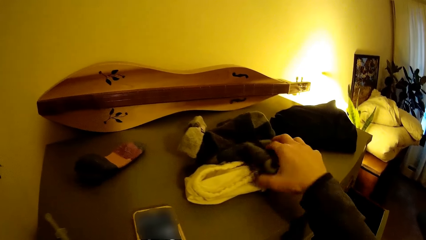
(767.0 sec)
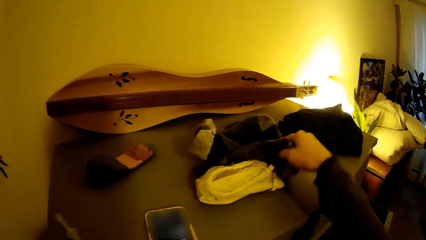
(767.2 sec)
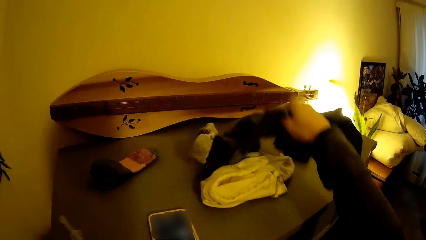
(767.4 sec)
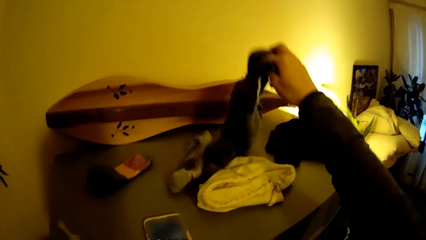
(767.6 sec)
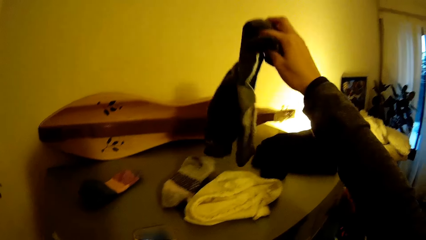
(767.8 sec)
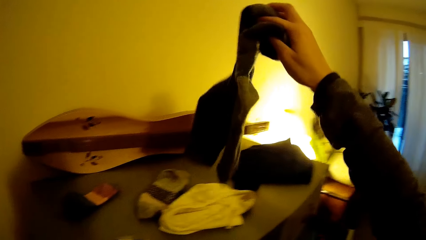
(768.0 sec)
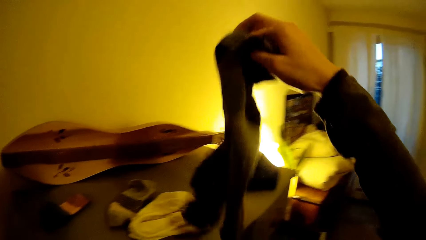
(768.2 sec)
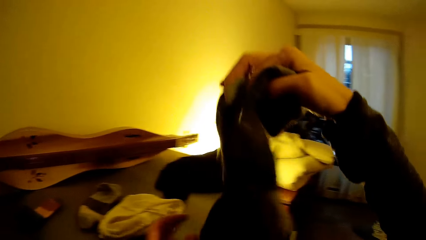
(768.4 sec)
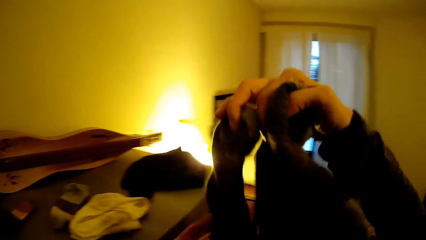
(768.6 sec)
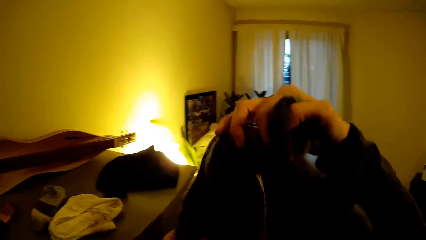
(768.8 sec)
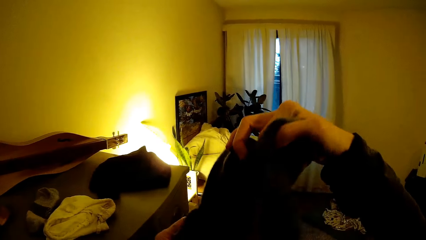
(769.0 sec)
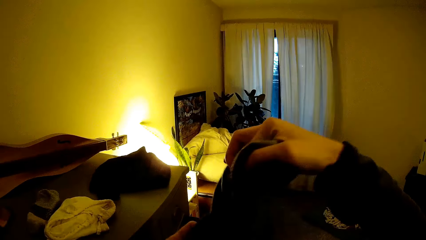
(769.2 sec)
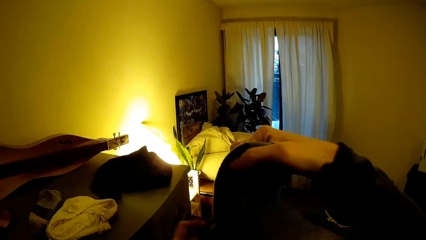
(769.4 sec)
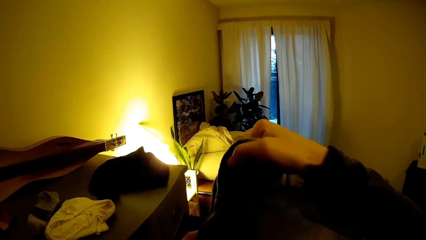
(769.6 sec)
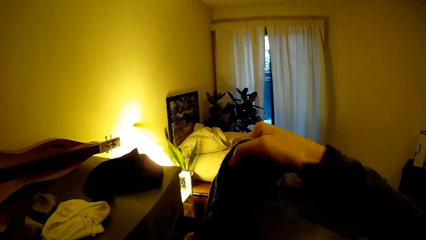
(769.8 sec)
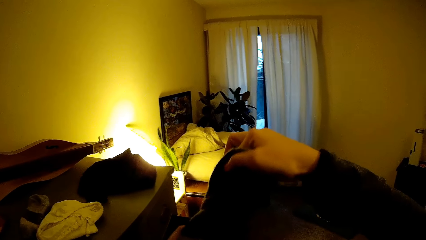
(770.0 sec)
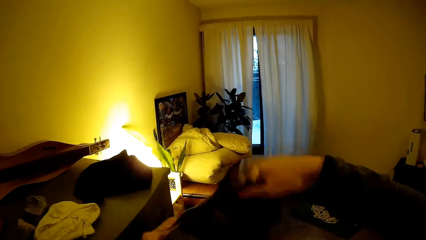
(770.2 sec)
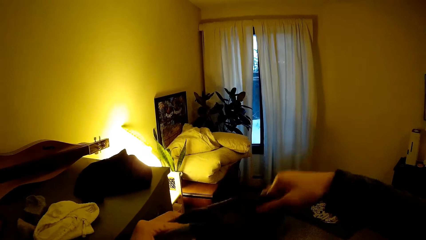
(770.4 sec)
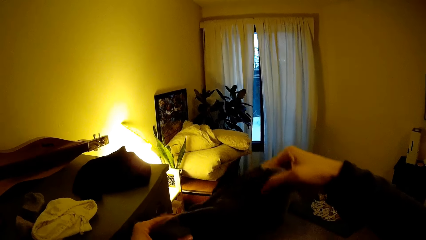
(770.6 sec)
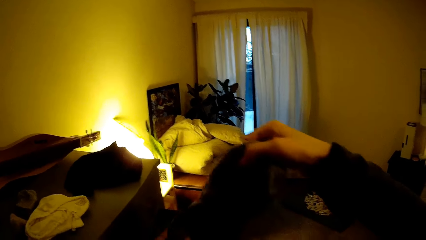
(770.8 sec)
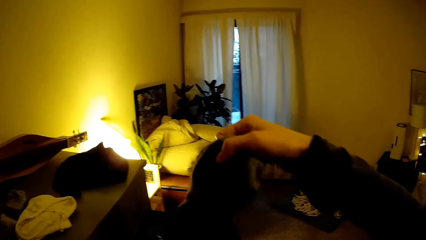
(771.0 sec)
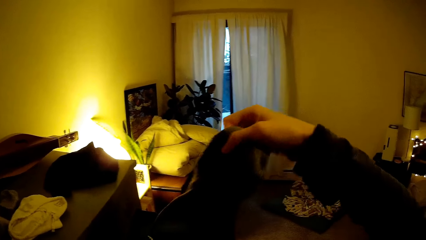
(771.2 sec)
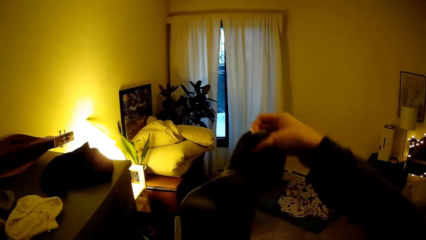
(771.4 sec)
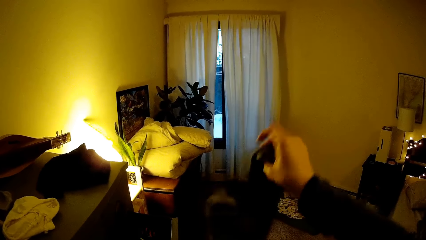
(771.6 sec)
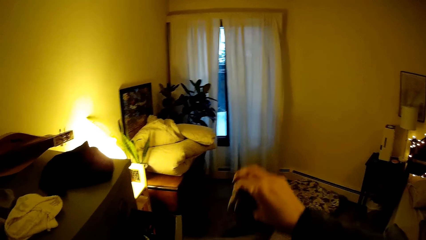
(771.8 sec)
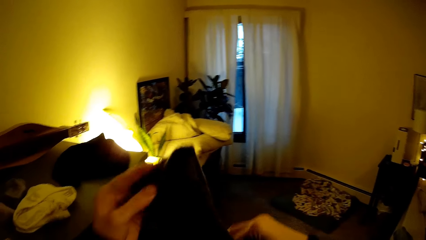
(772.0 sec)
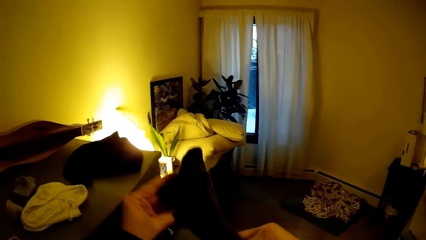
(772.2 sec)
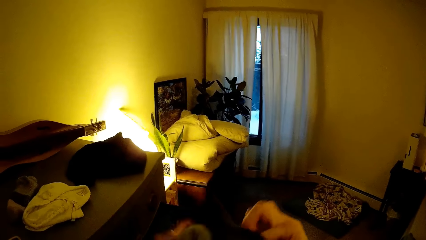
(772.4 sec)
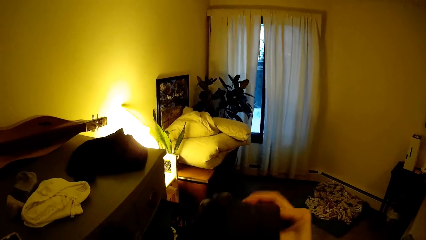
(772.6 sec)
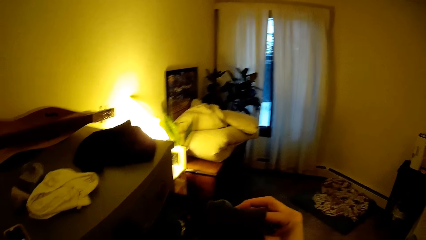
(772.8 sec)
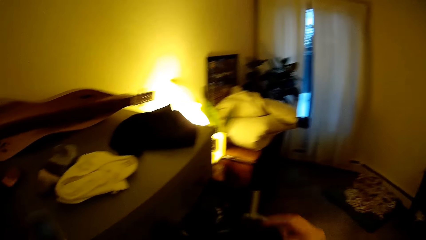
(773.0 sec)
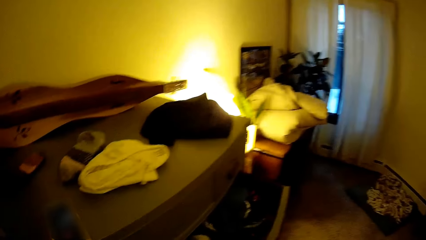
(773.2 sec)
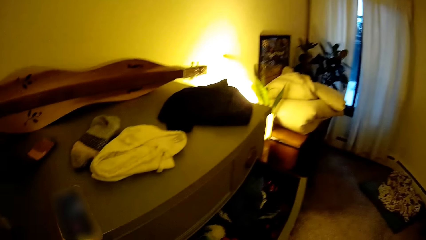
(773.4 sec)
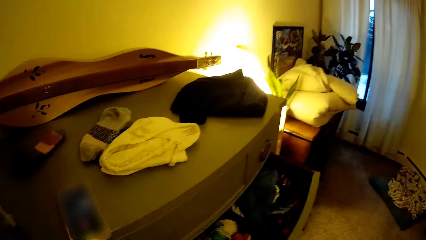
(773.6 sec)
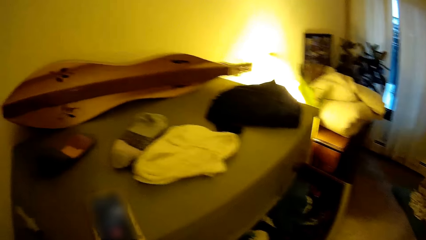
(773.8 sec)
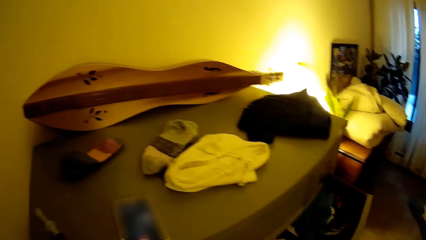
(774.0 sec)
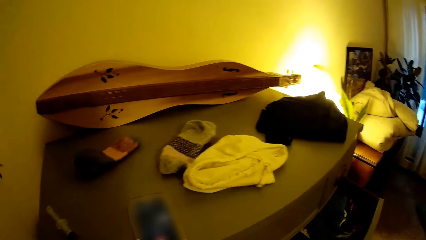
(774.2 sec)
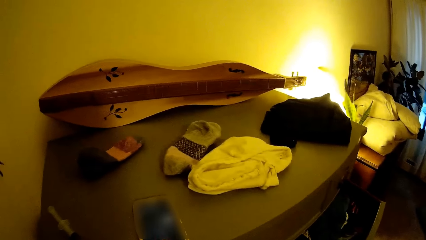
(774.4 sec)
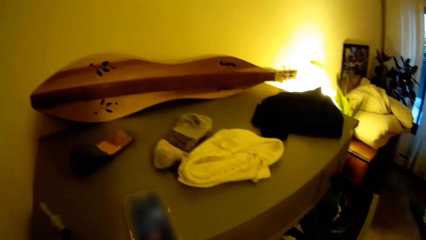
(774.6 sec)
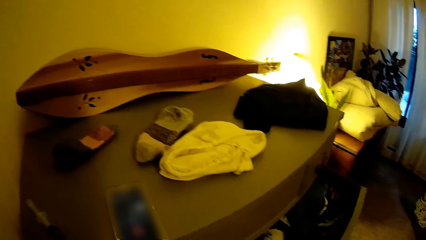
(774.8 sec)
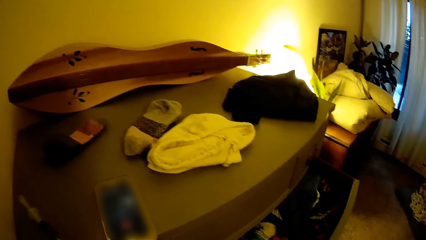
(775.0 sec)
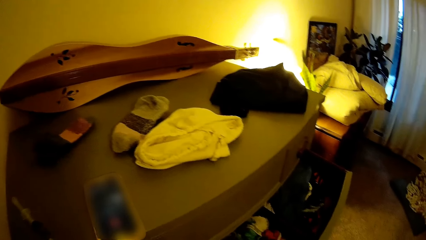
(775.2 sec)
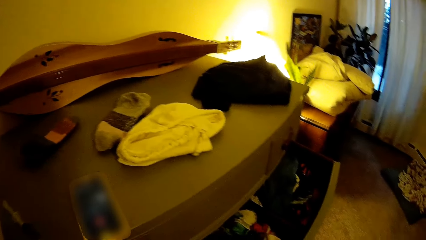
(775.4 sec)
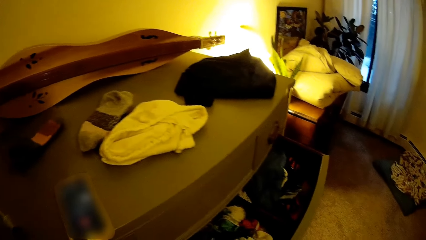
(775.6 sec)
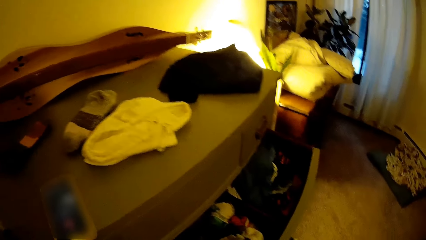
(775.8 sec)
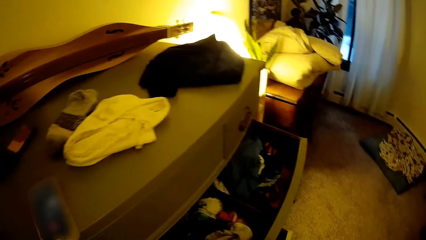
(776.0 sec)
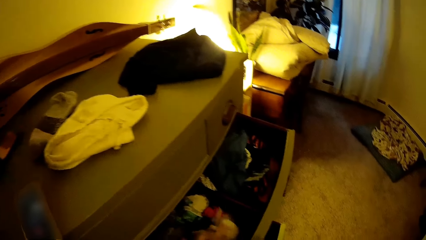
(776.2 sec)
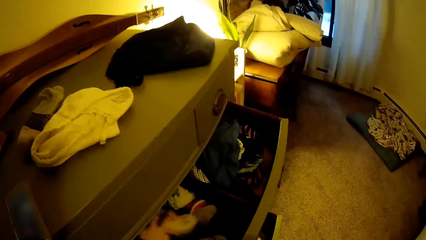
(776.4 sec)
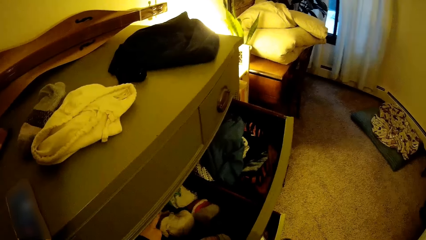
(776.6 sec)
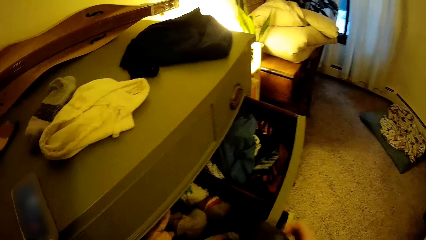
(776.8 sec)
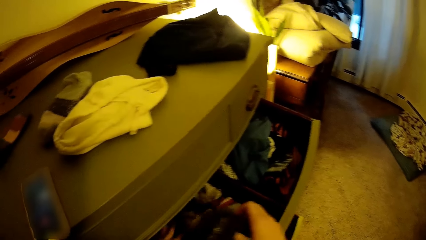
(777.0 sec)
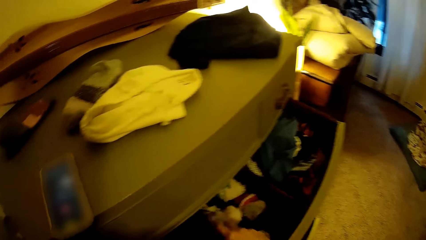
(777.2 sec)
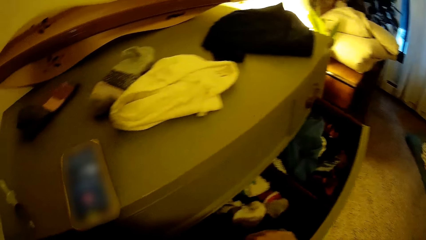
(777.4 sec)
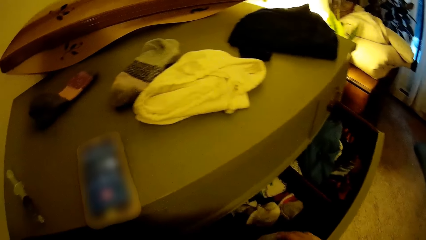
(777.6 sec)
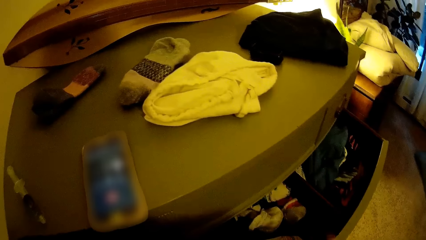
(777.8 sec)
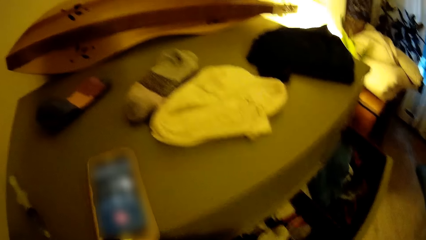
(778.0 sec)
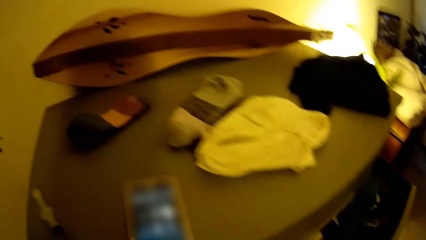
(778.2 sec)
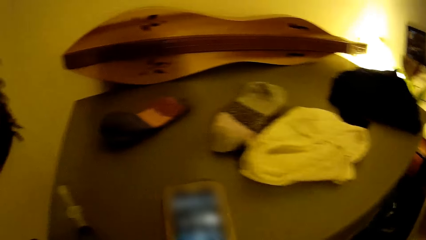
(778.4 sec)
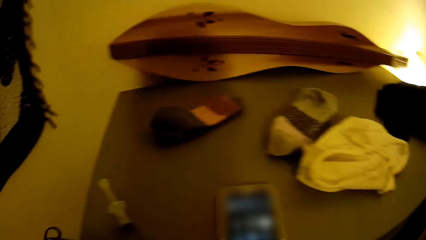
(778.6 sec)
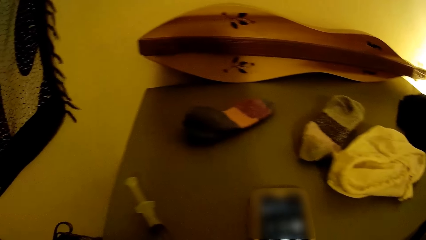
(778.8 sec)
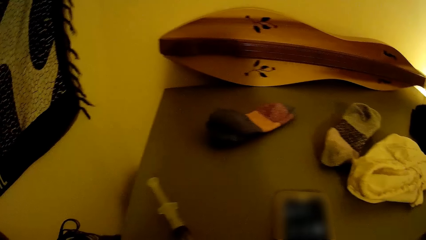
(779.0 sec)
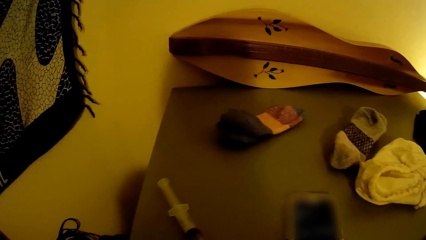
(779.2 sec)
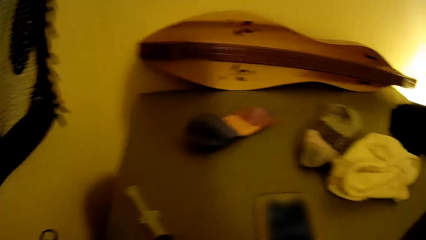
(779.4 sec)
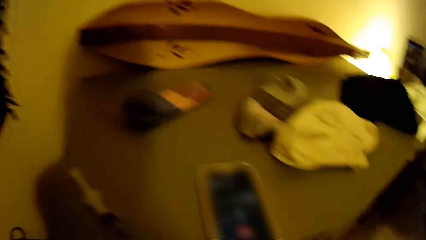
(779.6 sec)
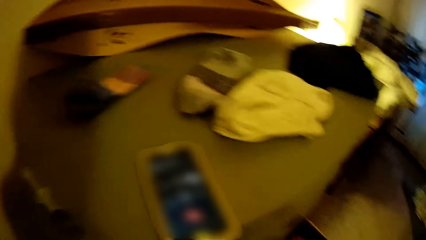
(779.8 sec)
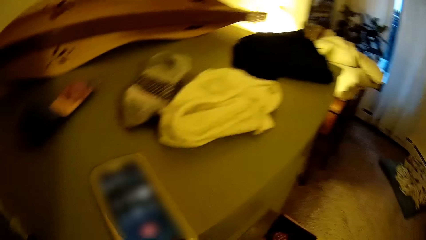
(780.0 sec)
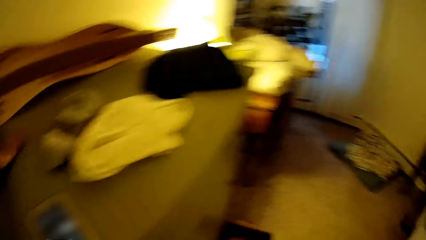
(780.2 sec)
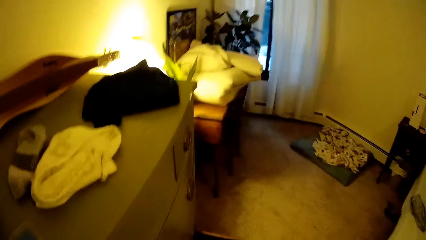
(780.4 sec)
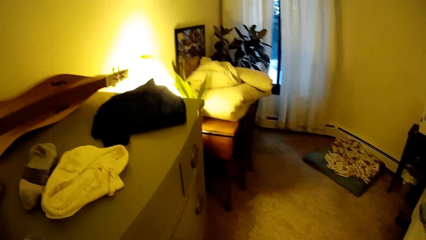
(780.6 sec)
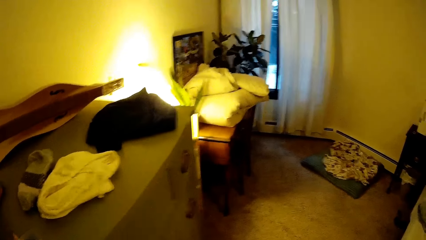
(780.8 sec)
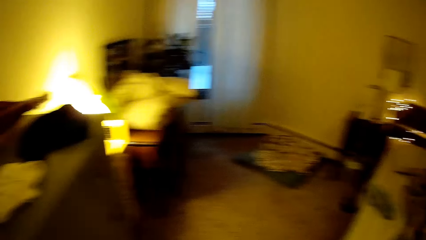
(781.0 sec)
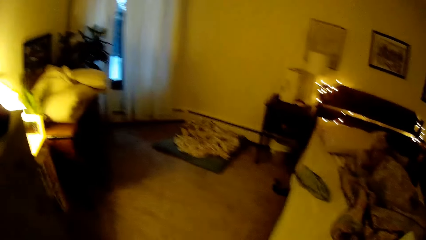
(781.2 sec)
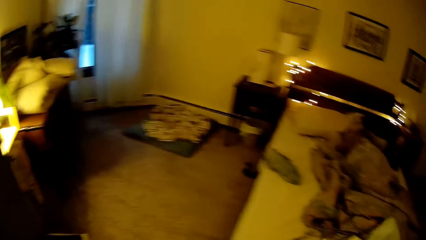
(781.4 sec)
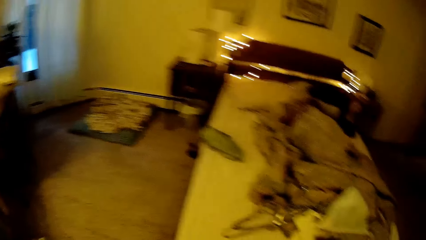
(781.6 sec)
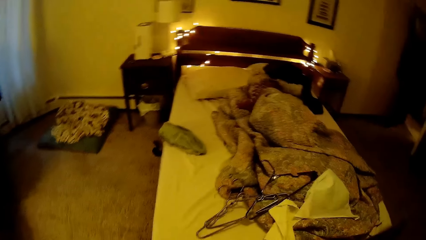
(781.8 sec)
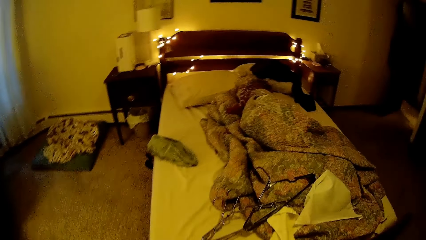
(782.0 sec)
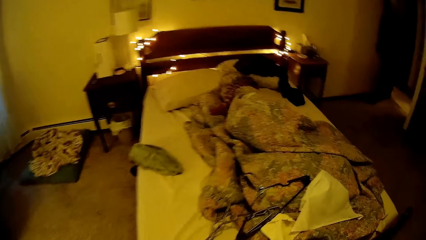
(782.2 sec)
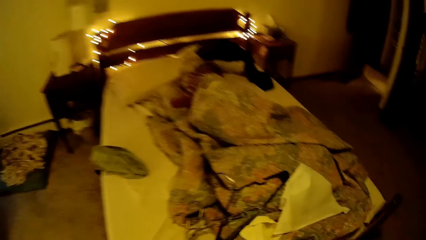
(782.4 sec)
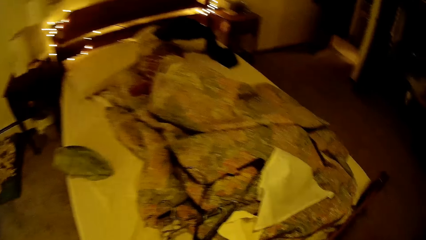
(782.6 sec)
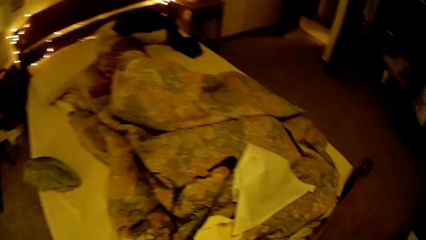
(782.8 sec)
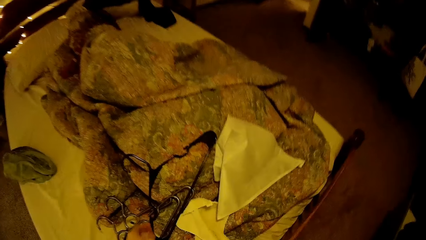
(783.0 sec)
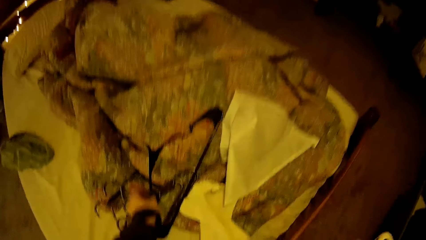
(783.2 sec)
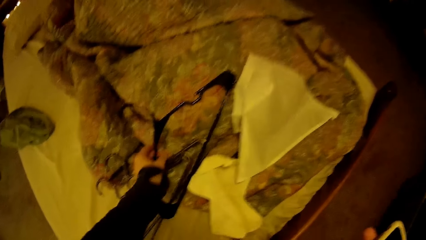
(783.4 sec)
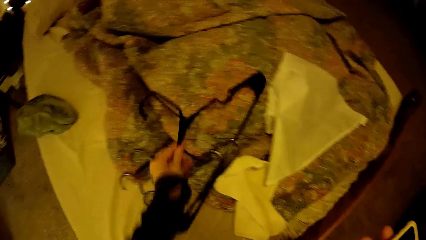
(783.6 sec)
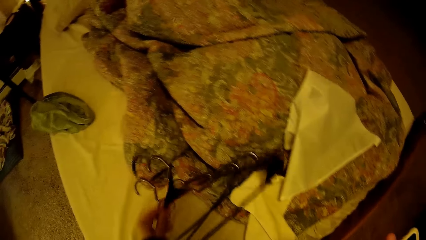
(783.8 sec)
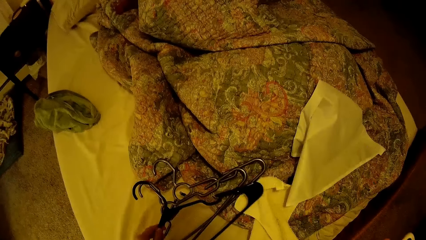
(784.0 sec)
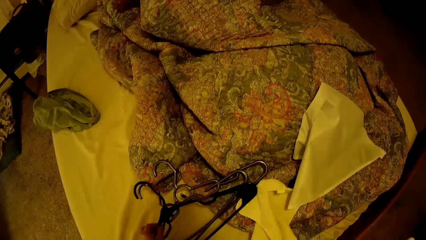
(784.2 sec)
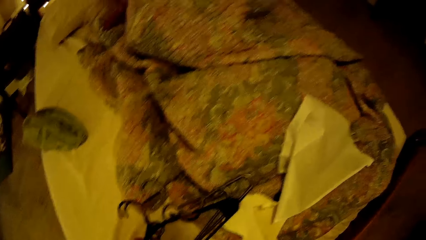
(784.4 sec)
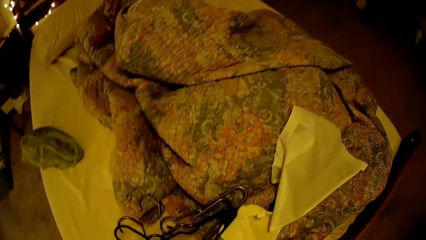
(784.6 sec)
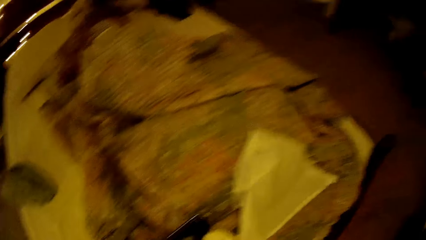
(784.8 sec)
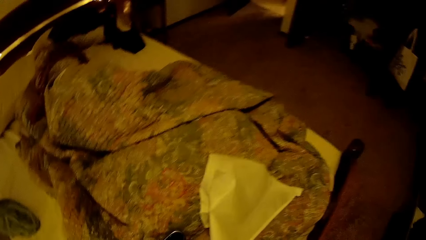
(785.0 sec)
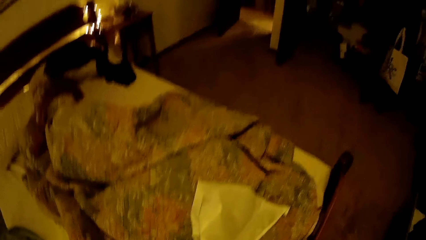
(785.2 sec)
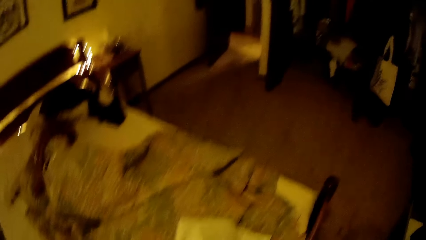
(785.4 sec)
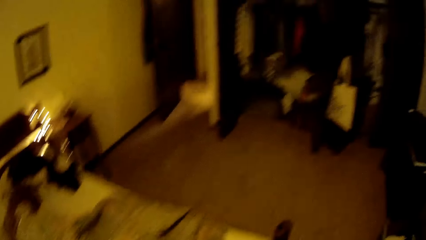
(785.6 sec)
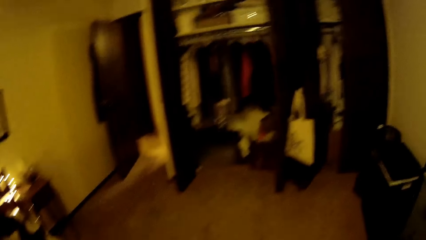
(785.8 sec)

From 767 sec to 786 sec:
The camera wearer picks up a pair of socks from the top of the drawer with her right hand. She folds the pair of socks with both her hands. She drops the pair of socks in the second section of the drawer with her right hand. She picks up two black hangers from the bed with her left hand. She drops the hanger.
